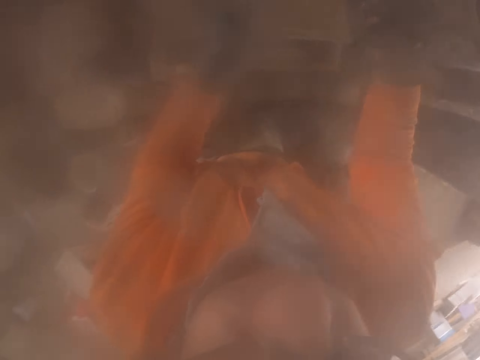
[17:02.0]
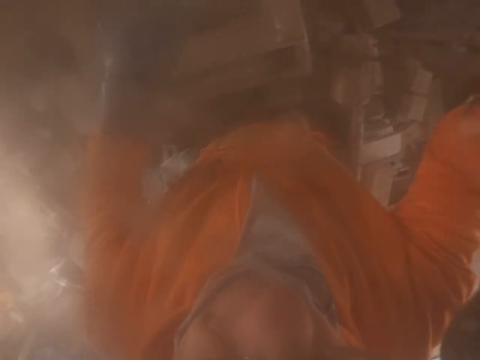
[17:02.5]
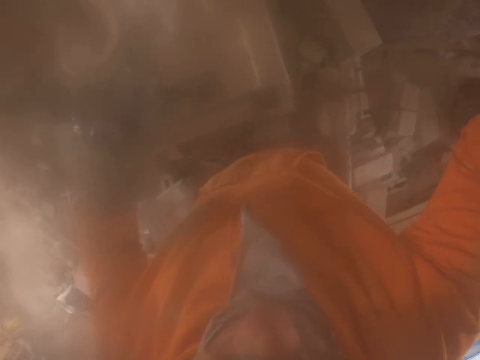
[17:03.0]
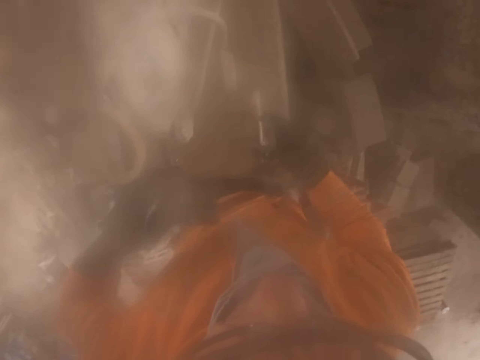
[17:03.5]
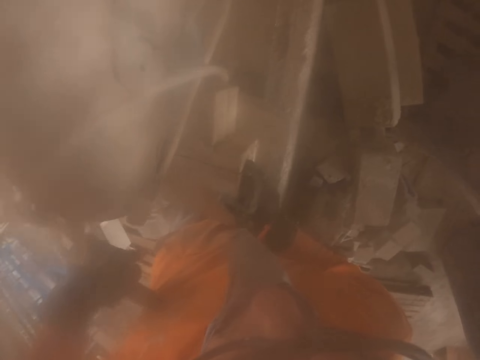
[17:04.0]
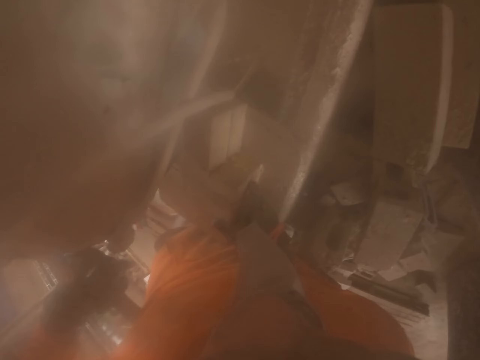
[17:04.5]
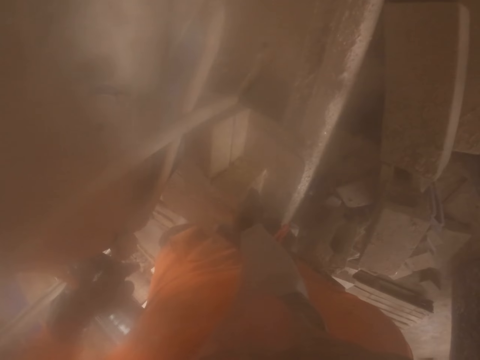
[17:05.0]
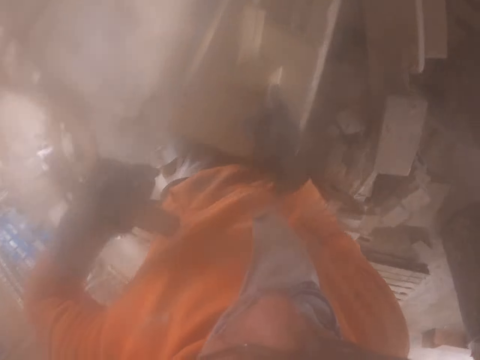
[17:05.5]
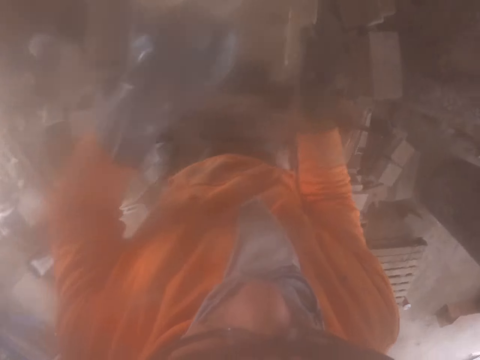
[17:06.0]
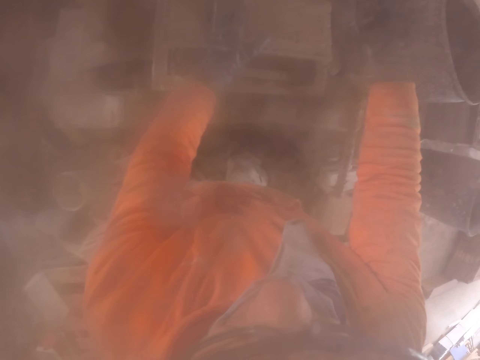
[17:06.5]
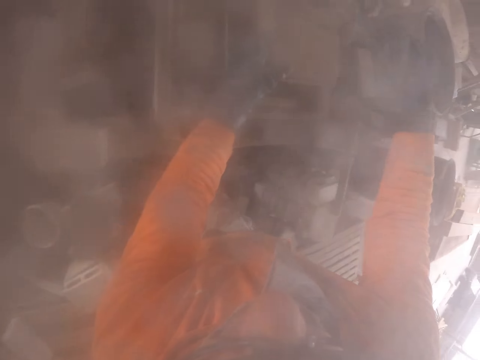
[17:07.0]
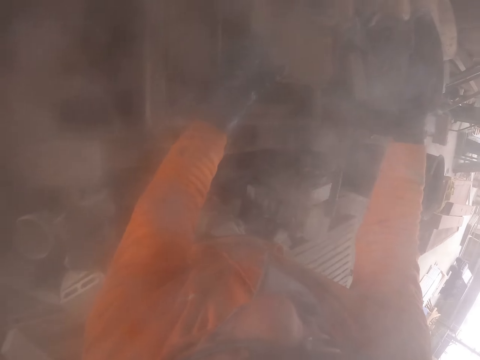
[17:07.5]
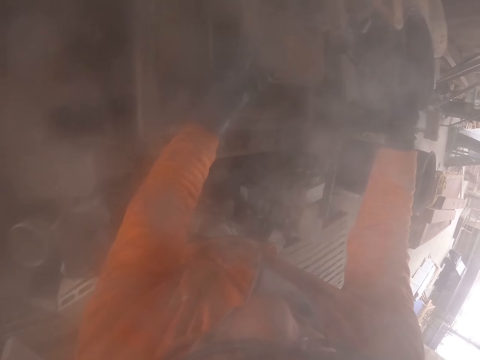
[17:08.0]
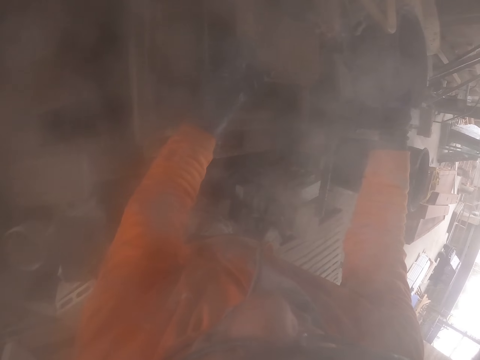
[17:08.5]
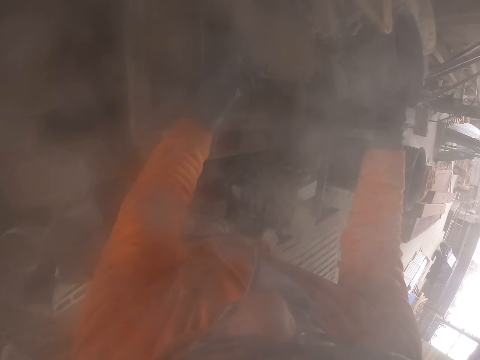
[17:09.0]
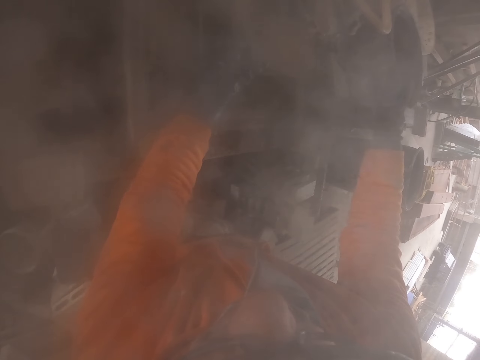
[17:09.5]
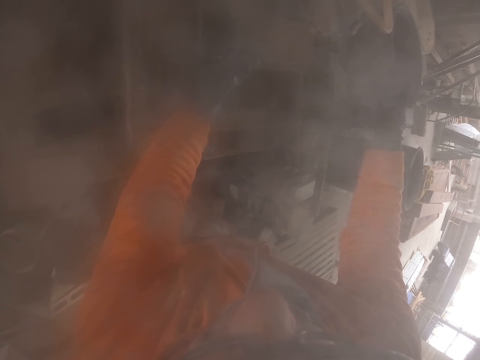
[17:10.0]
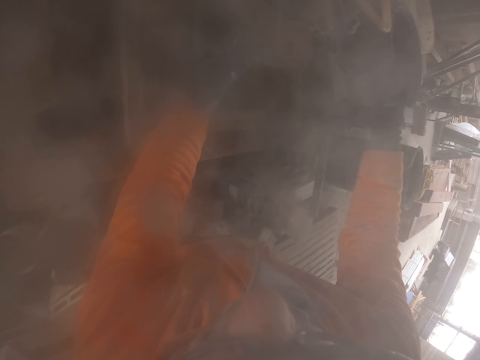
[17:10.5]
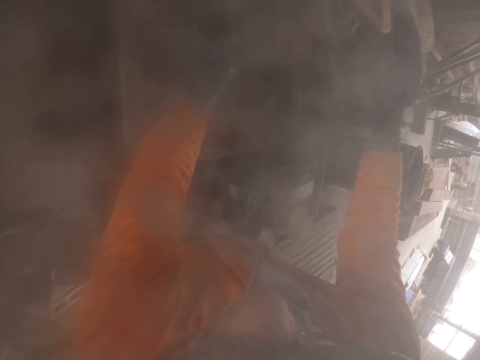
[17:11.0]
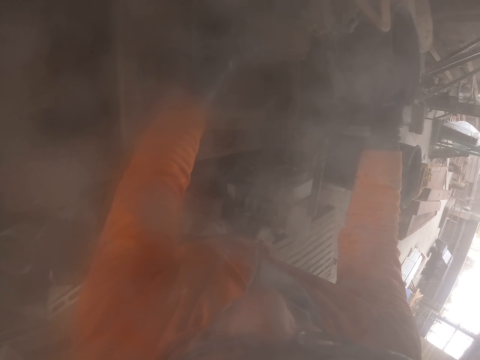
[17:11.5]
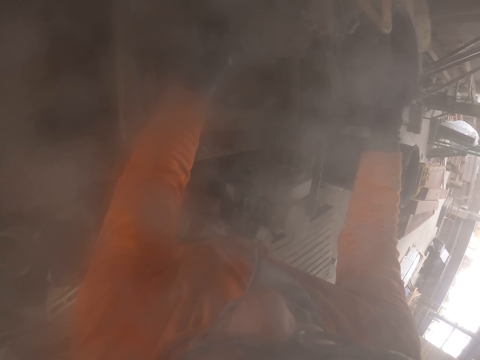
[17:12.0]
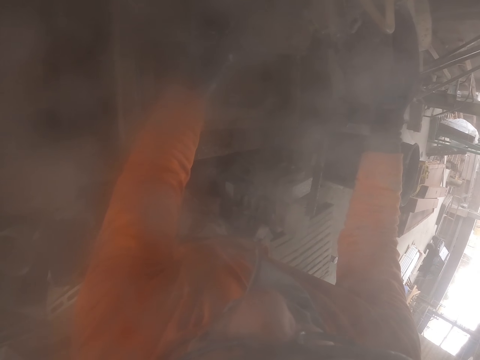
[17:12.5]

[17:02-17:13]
The camera wearer looks at the brick machine. They cut the brick.

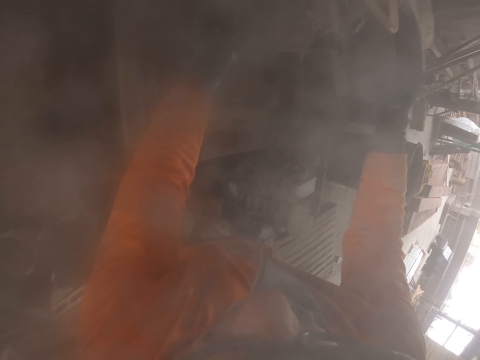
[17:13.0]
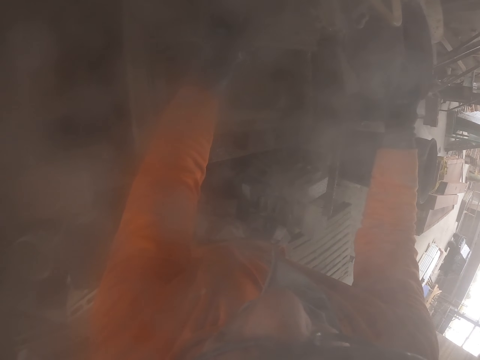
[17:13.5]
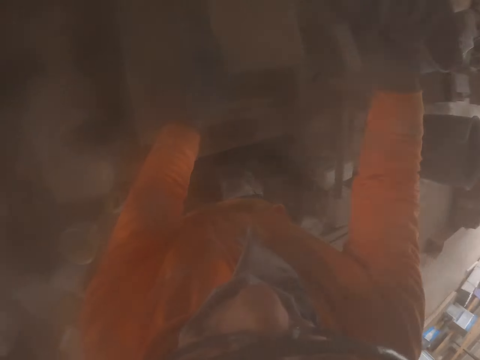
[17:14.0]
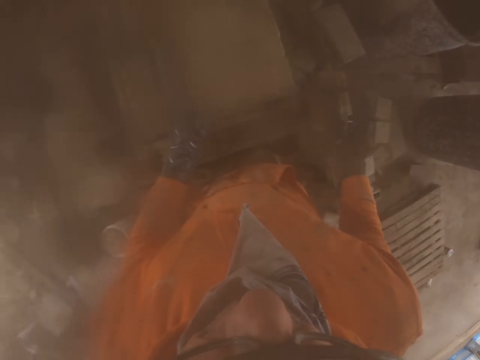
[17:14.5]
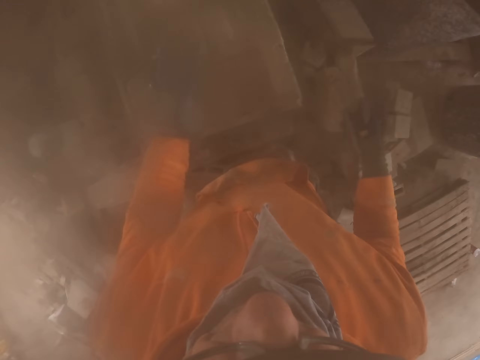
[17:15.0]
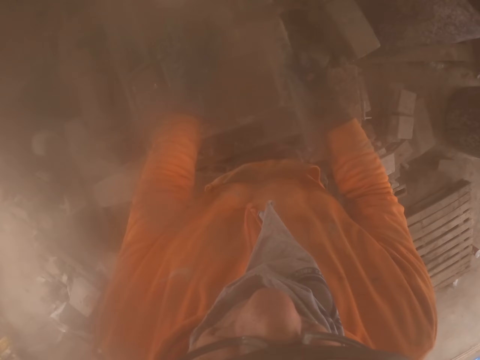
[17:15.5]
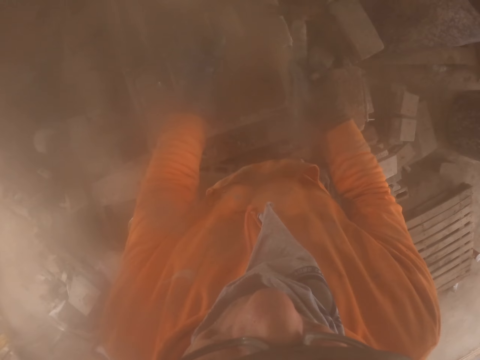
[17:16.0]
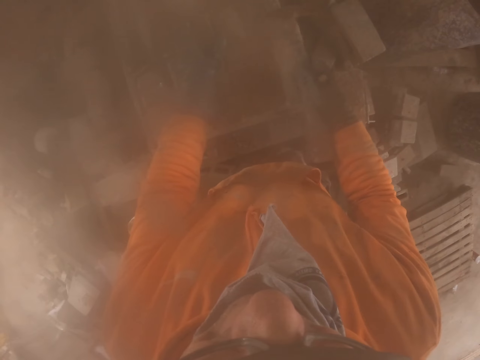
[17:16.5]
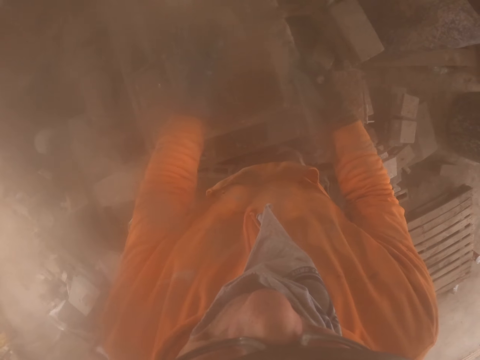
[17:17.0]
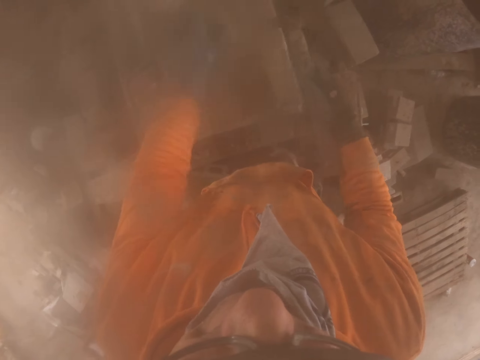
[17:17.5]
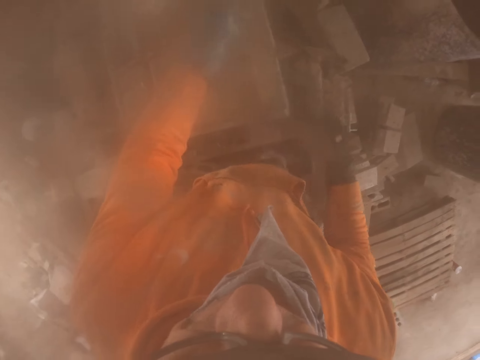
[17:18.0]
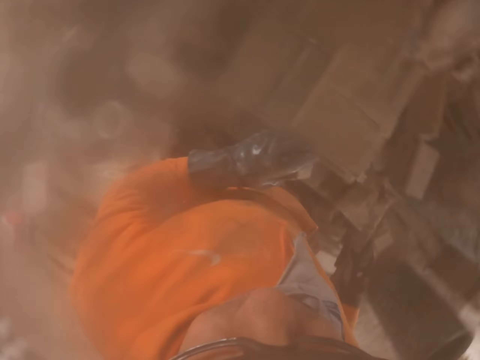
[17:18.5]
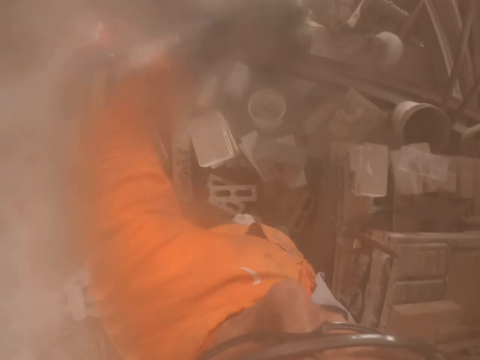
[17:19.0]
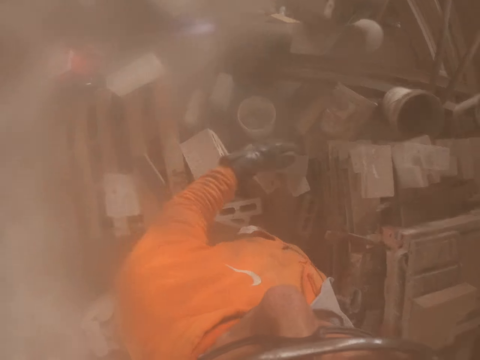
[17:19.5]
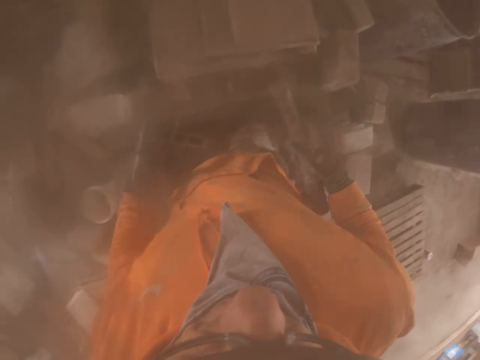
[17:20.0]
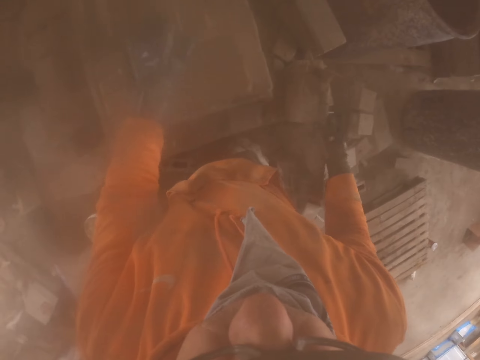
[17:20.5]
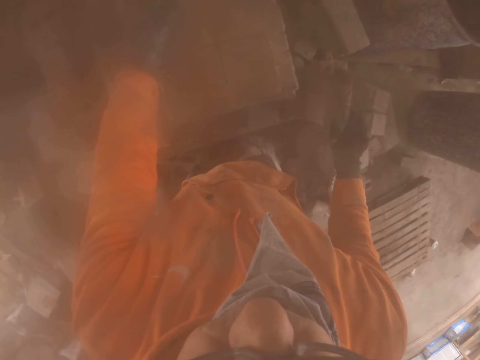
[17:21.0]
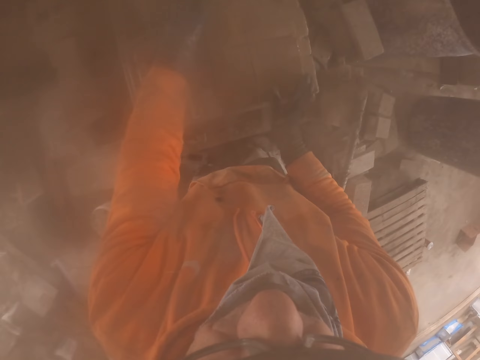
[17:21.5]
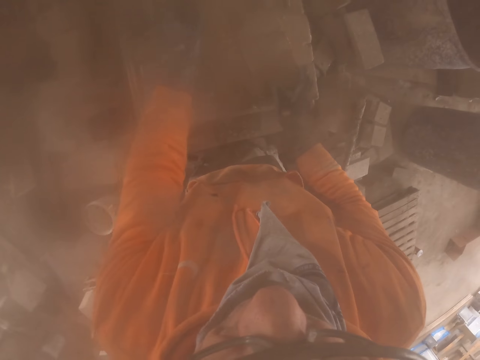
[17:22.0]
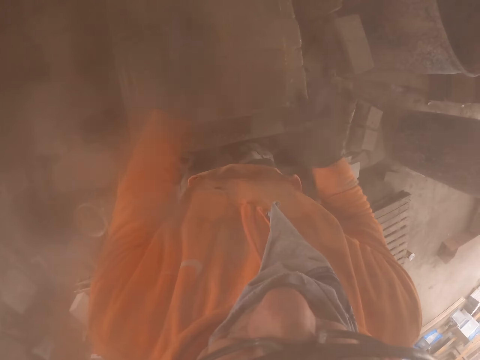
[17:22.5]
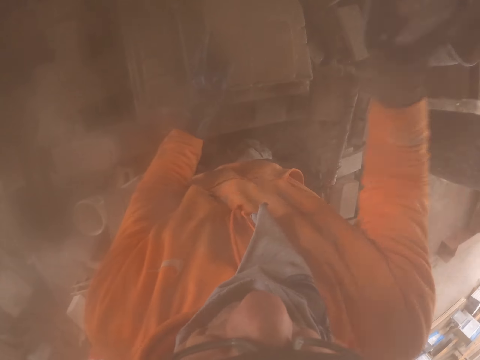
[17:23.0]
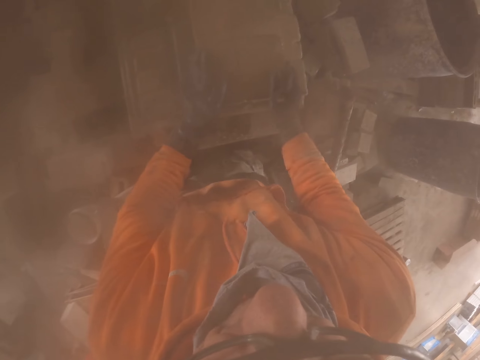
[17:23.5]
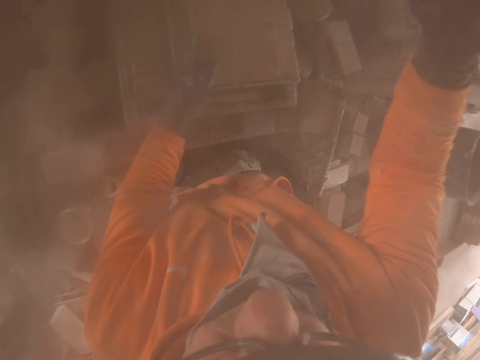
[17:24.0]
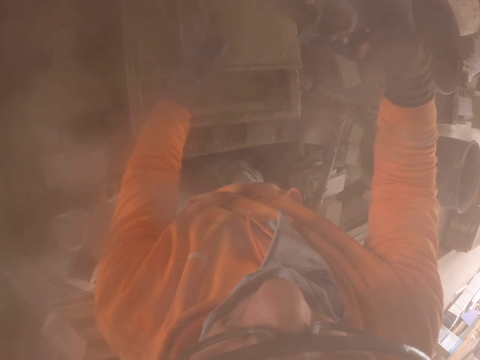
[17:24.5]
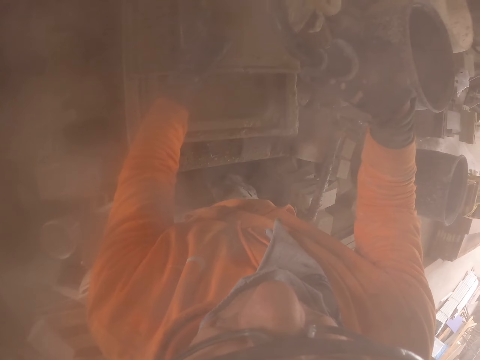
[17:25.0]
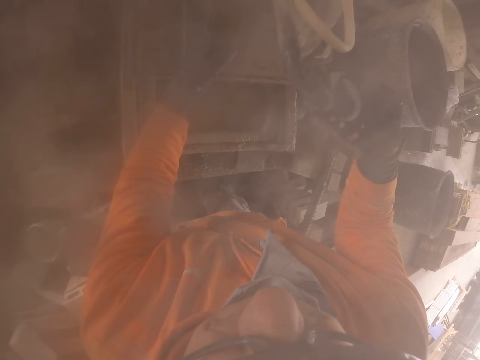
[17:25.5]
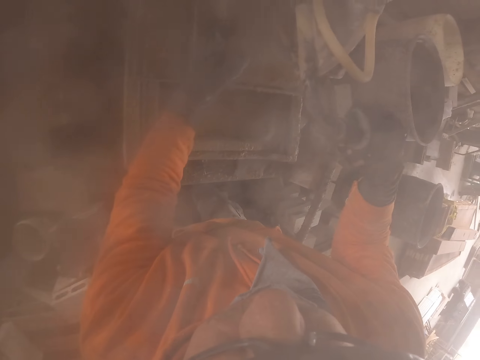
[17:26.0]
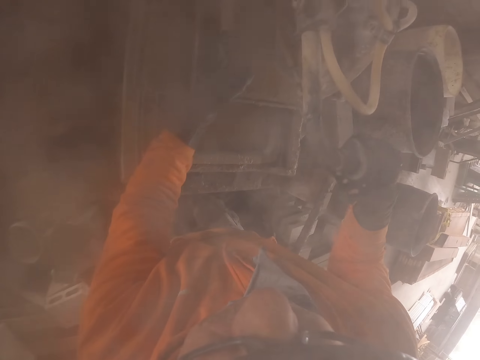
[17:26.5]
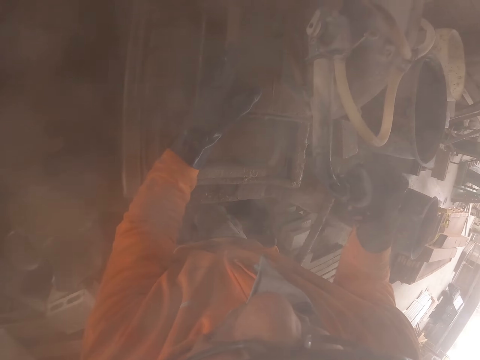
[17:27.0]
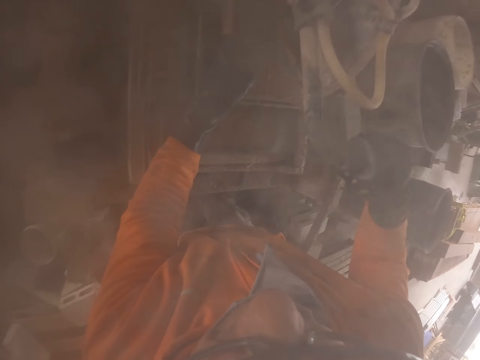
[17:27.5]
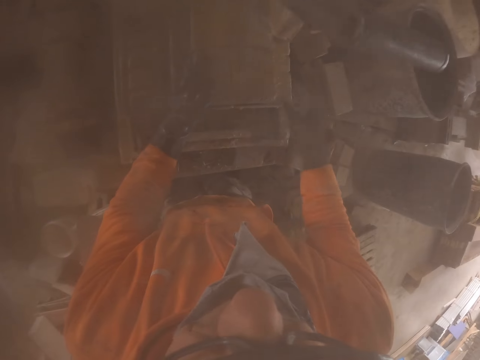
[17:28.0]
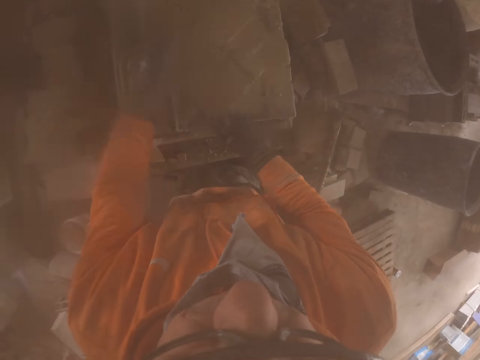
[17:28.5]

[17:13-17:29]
The camera wearer takes the hammer, hammers the brick, and throws the broken brick. They put the hammer down. They cut the brick with the brick cutting machine.
